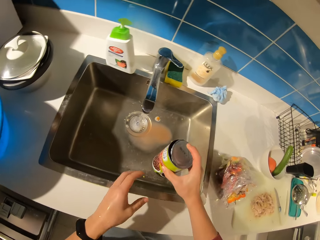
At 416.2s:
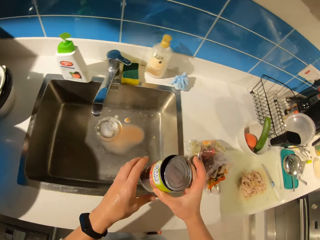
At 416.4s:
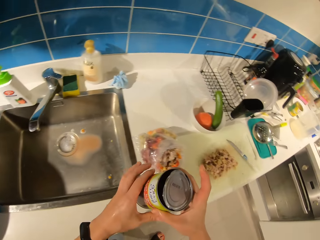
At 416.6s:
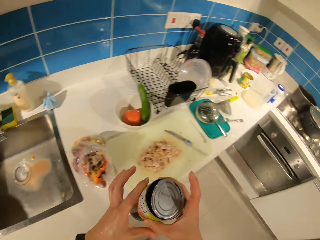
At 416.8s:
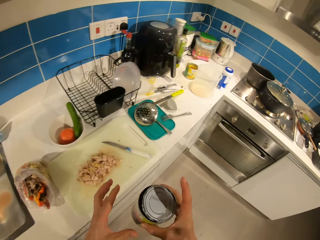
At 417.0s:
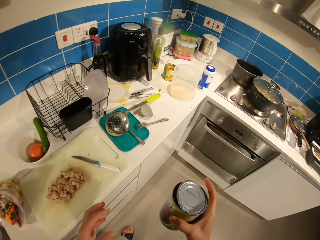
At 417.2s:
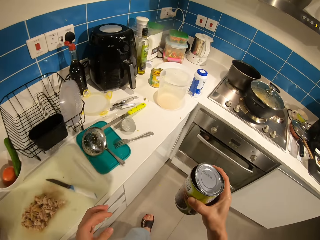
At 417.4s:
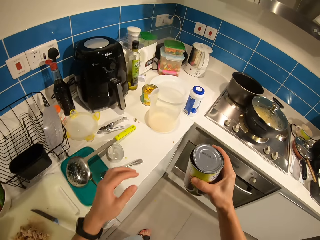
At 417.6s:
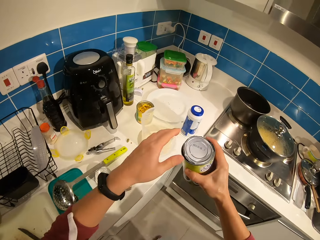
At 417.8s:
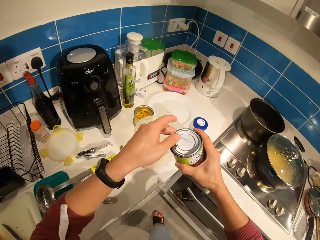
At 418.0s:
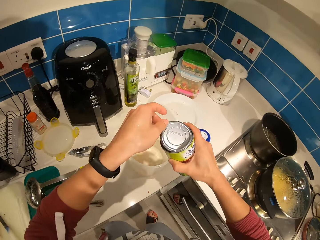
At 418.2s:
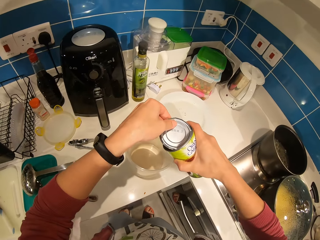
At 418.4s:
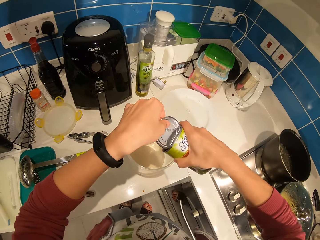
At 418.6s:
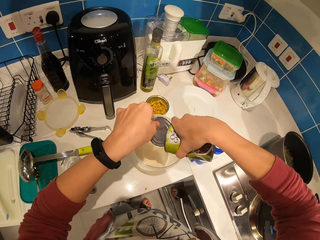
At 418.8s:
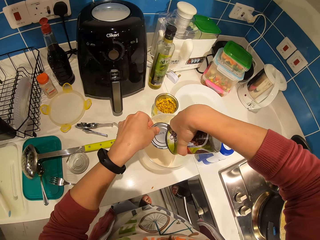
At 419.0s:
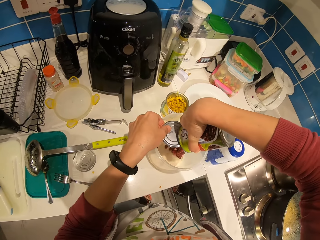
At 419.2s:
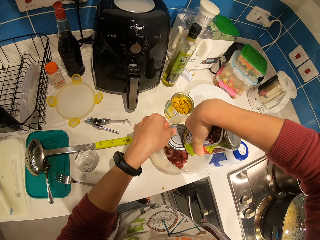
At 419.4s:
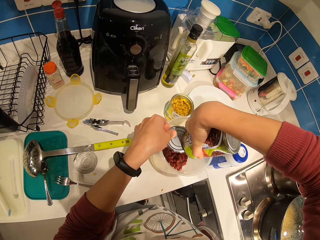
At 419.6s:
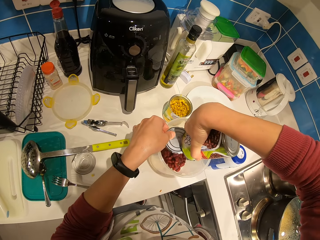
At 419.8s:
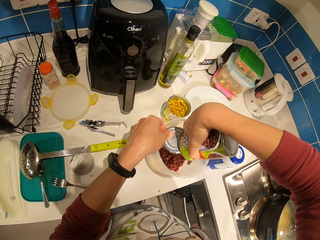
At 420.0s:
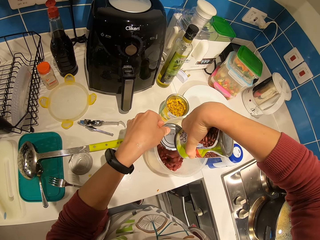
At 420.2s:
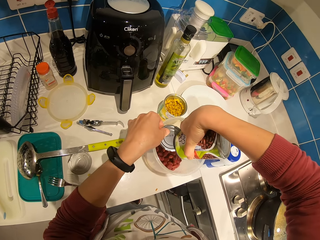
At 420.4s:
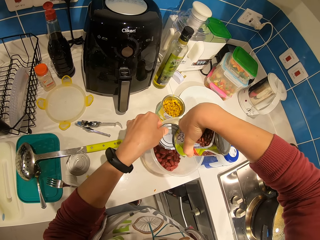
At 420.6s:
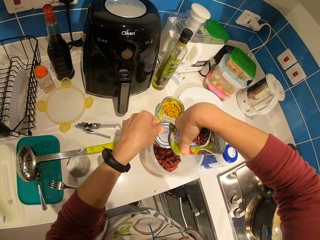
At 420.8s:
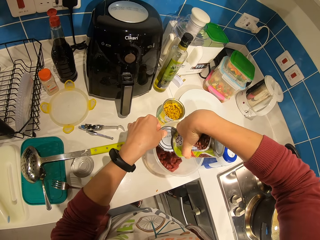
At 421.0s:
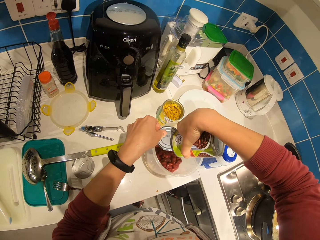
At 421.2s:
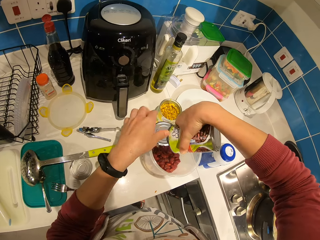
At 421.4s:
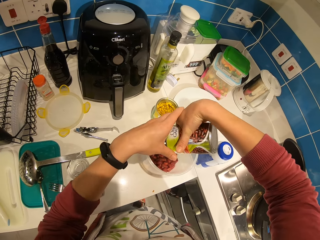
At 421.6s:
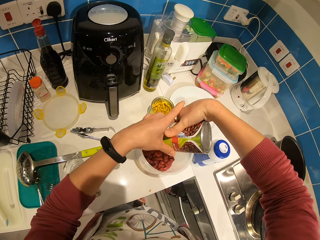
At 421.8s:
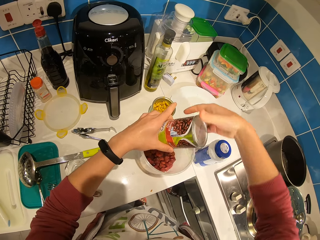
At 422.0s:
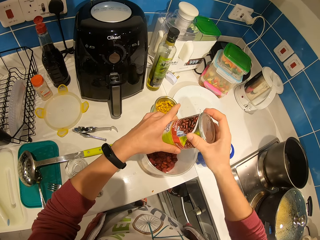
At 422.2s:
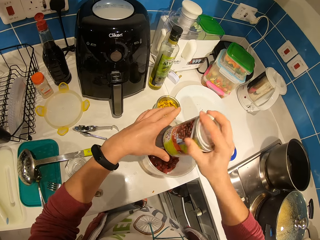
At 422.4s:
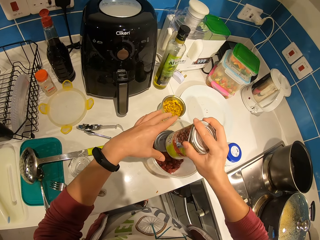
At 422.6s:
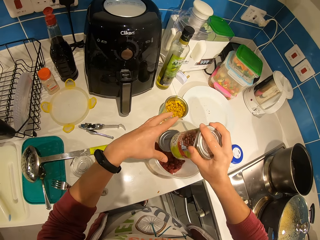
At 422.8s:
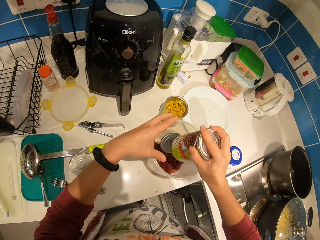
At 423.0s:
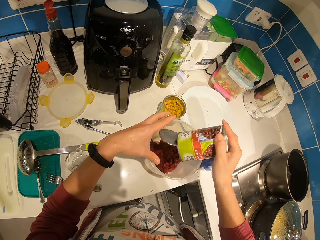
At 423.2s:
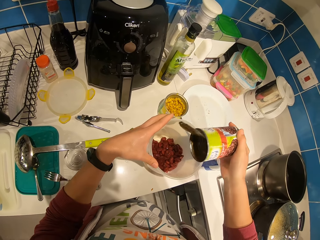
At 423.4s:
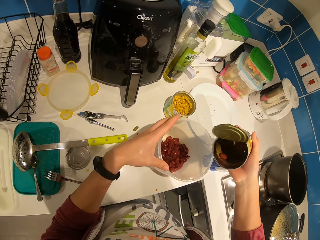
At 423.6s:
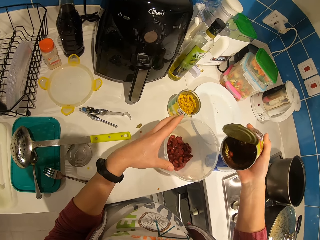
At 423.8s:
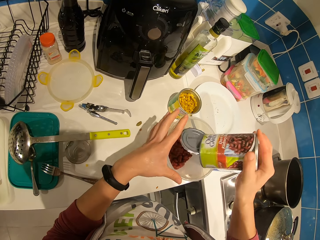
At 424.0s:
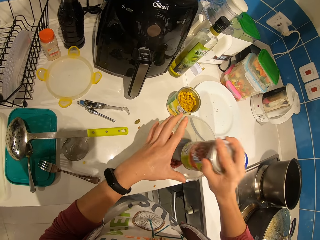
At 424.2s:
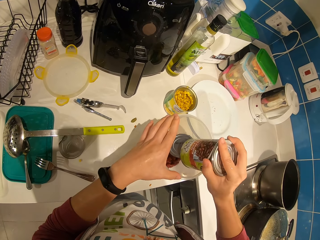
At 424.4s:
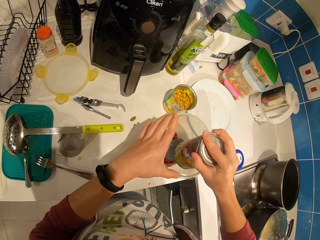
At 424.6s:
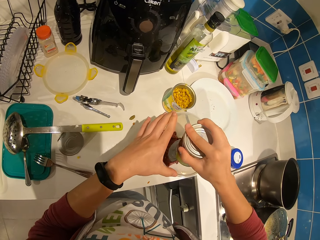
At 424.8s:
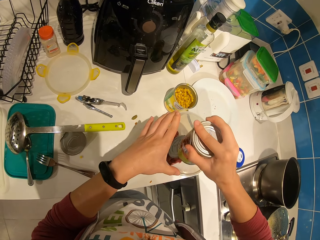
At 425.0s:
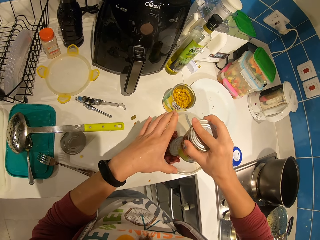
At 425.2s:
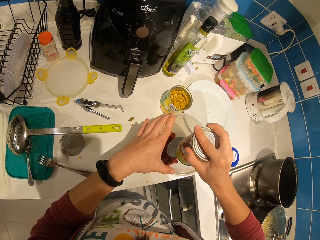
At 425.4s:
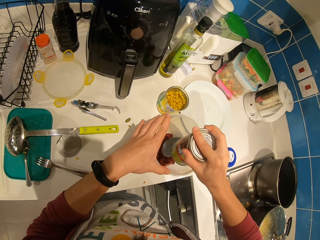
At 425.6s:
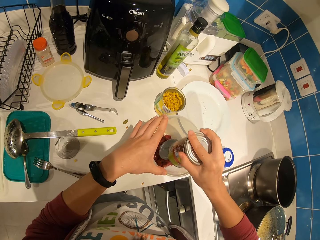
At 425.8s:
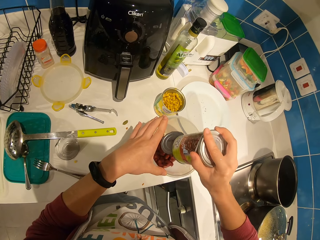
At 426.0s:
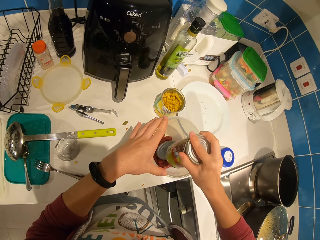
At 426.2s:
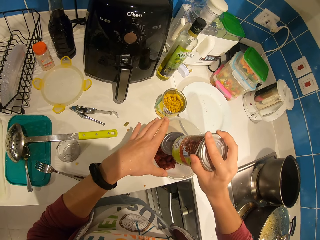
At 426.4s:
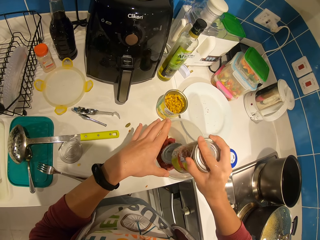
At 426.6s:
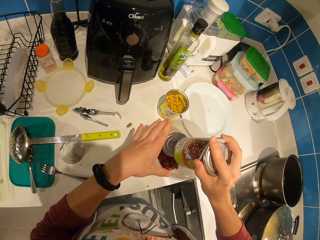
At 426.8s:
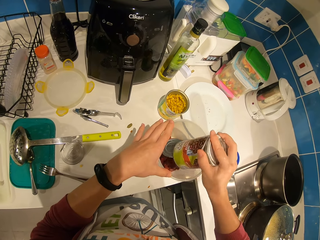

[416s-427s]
The camera wearer carries the can back along the countertop. They pour the kidney beans in the can into a bowl or dish. They stare at the can and shake the can on the dish.

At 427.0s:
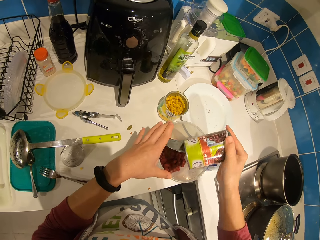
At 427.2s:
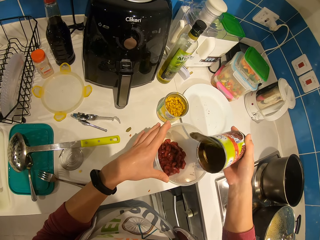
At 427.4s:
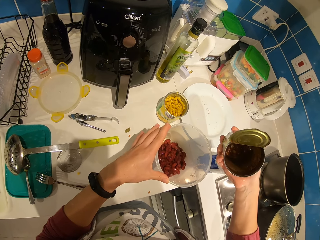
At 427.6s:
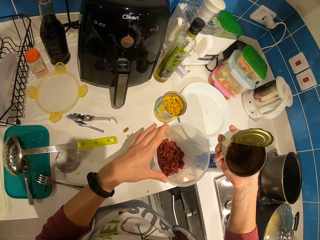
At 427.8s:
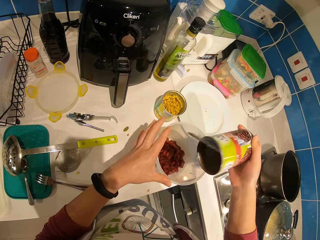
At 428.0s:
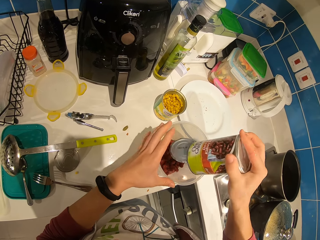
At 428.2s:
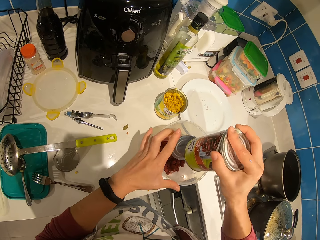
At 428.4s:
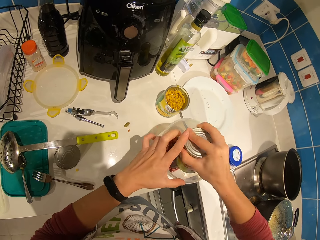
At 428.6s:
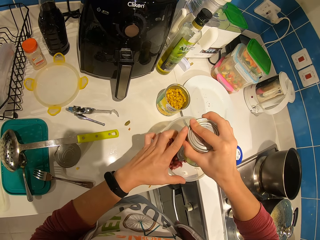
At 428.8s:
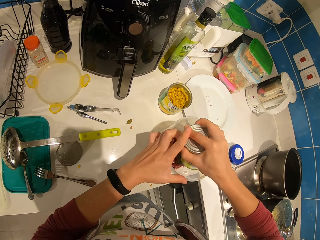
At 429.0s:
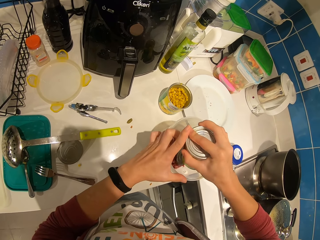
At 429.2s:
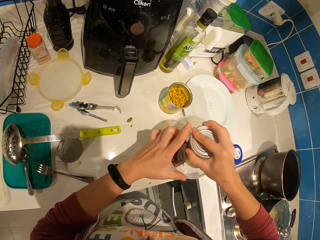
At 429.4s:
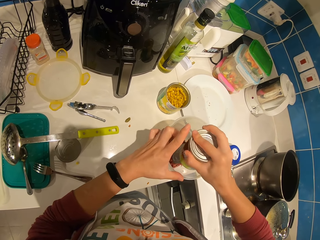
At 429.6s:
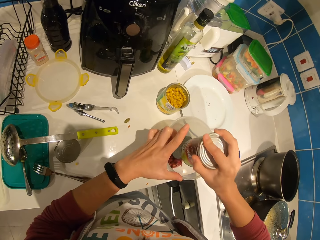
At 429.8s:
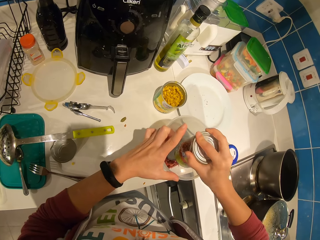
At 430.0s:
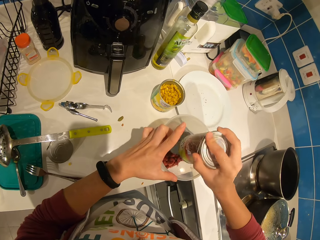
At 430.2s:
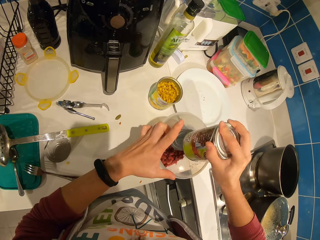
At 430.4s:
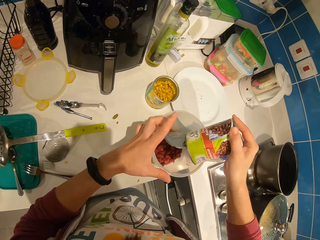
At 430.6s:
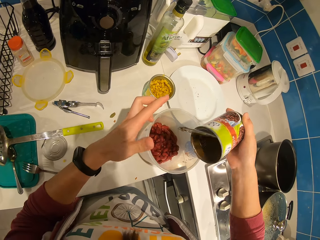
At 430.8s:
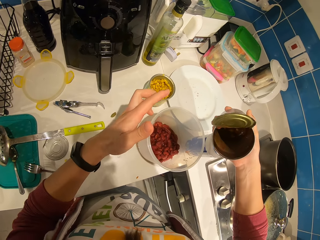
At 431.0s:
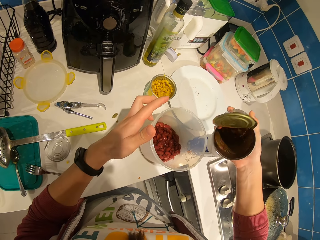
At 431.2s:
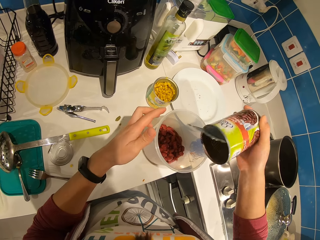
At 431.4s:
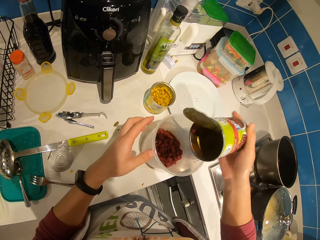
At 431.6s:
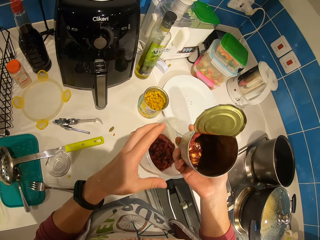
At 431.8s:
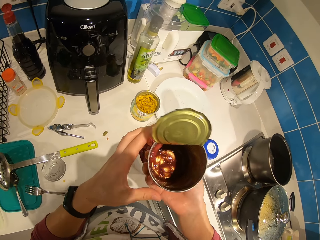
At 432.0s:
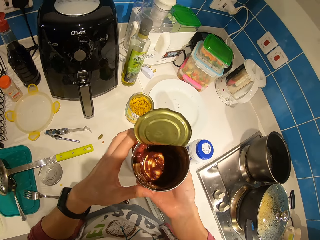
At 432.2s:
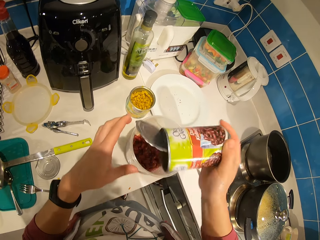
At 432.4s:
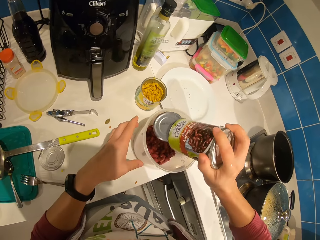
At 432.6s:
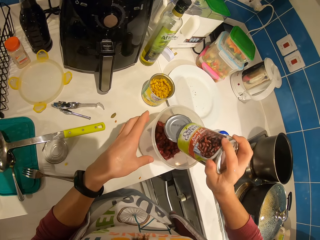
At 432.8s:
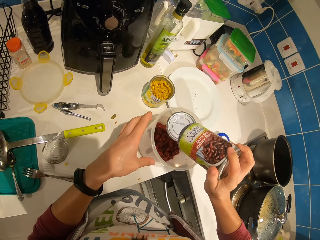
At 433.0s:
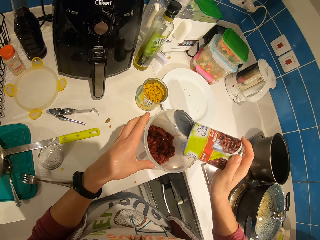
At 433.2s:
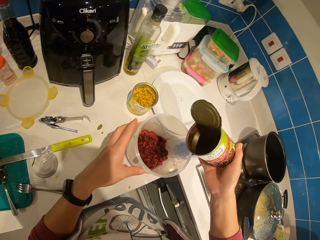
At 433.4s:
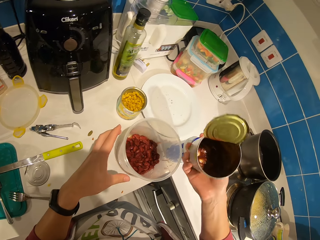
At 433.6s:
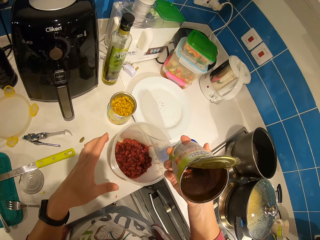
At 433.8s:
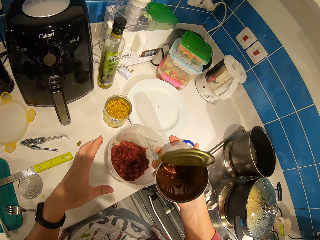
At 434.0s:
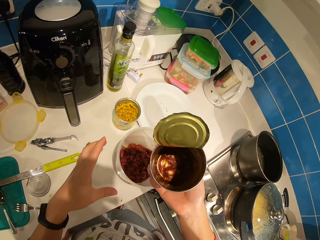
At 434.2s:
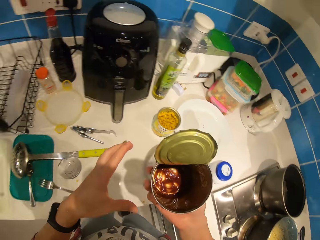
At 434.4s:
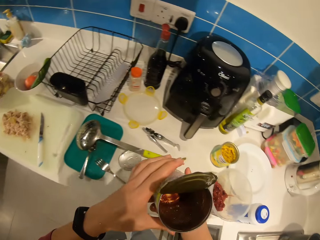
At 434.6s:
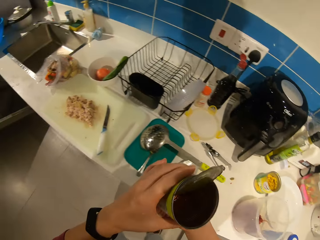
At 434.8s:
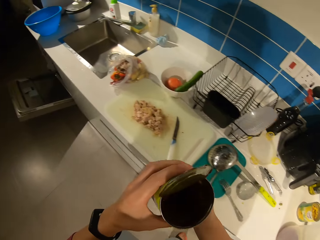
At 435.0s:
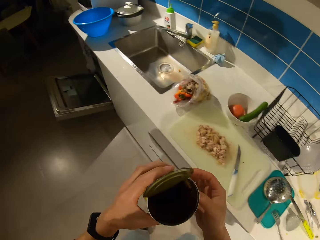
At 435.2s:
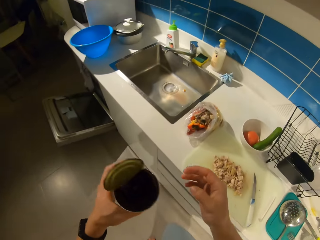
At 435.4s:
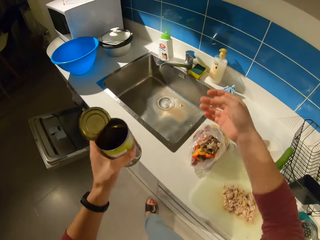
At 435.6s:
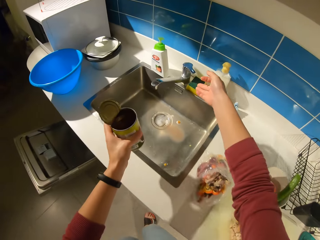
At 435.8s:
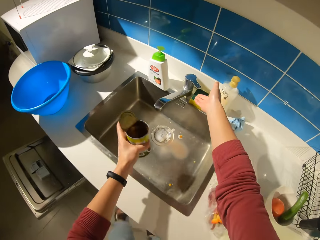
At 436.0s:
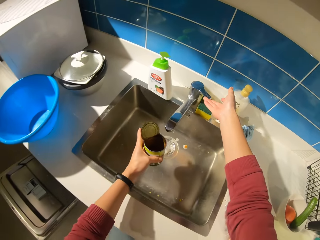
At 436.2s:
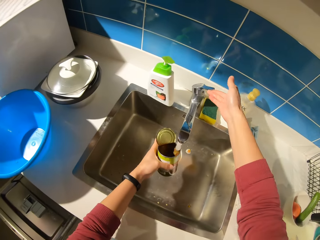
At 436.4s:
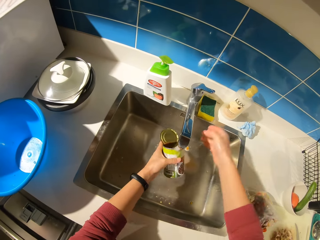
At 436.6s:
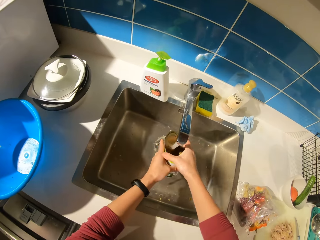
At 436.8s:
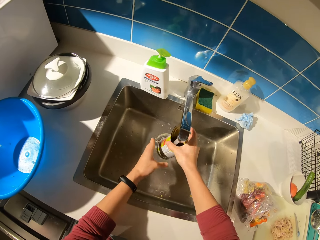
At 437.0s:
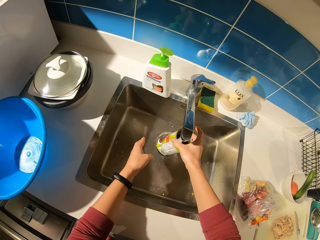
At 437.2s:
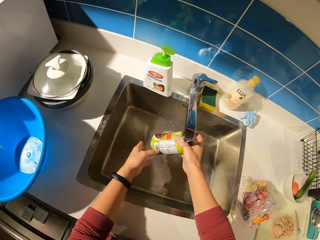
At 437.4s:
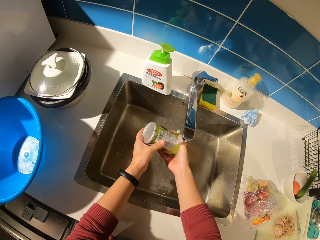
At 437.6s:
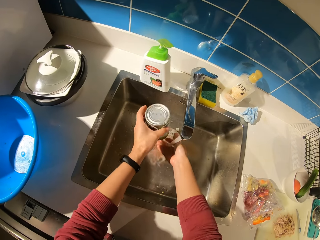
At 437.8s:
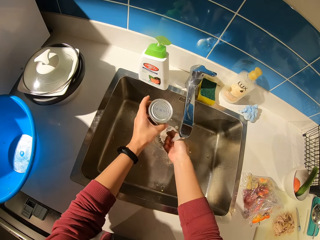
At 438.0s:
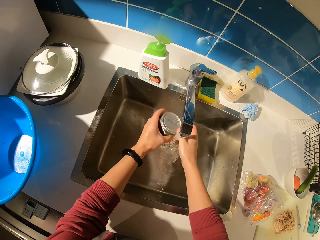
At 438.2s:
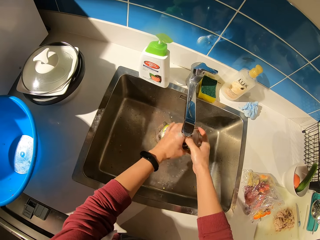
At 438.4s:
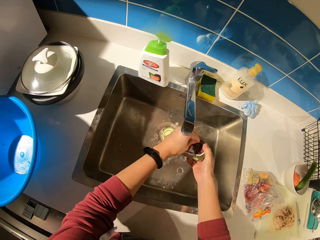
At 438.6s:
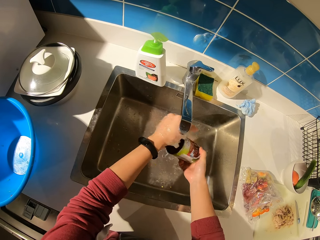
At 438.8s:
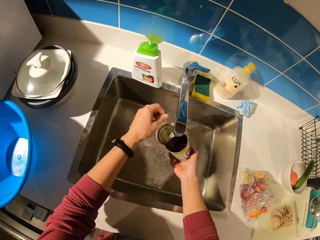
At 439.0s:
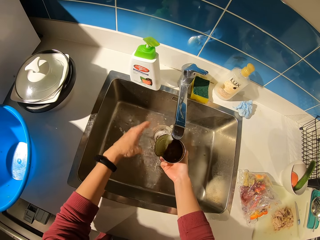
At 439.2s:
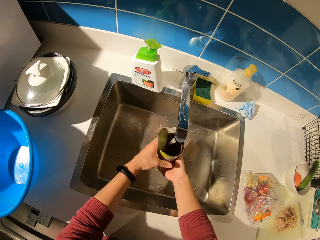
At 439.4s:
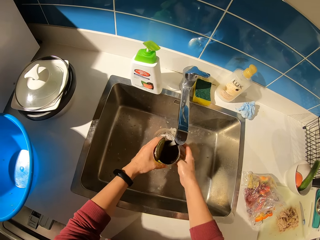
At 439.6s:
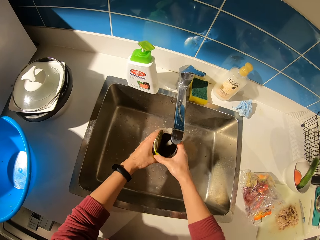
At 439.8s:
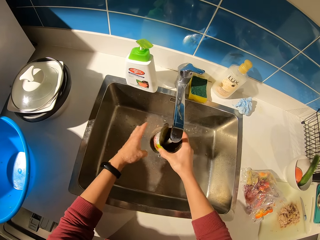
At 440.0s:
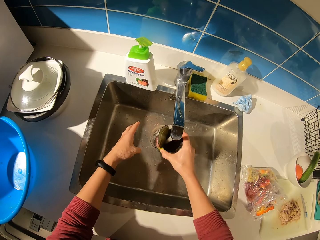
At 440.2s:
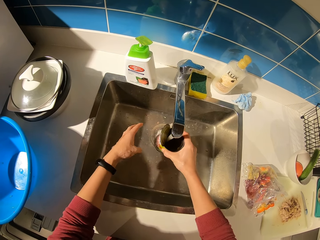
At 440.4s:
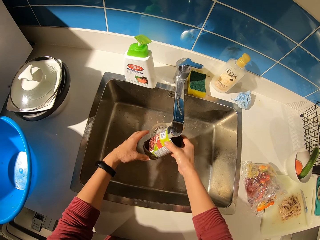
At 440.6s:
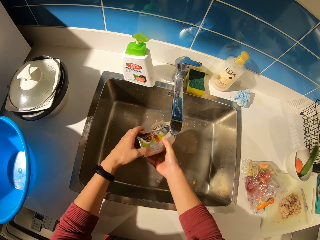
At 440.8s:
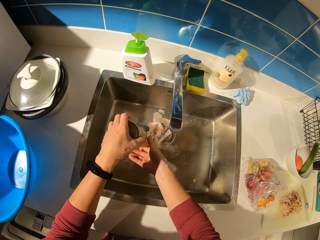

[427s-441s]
The camera wearer stares at the can. They shake the can on the dish. They stare at the can. They shake the can on the dish. They stare at the can. They shift the empty can to the left hand and carry the can to the sink. They open the tap and wash the can.
